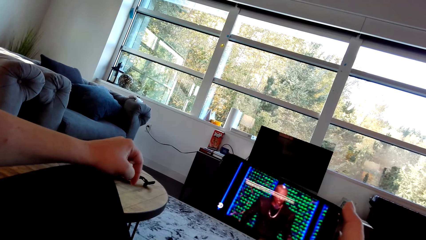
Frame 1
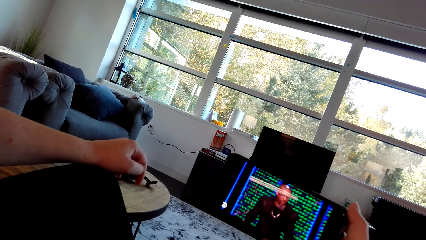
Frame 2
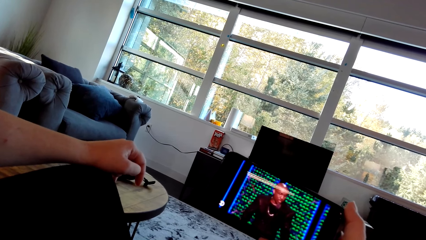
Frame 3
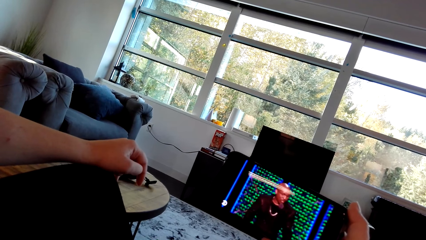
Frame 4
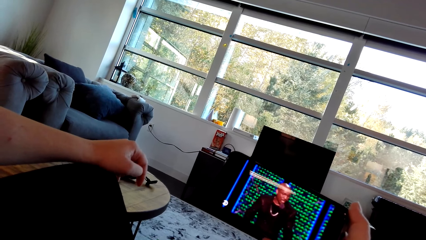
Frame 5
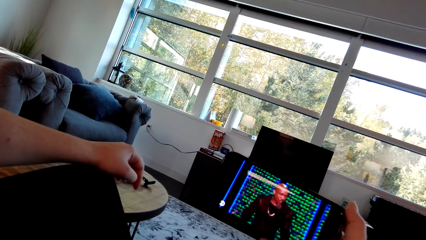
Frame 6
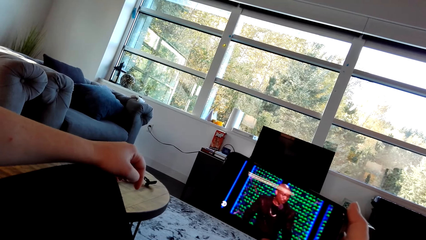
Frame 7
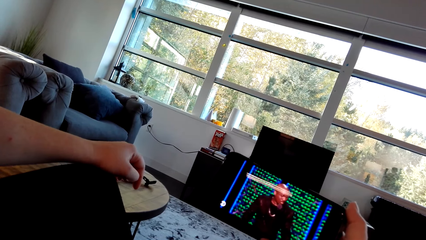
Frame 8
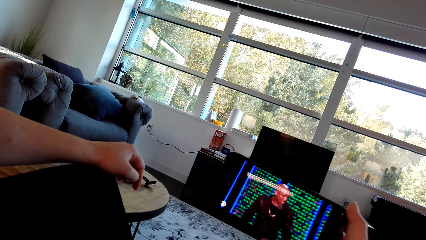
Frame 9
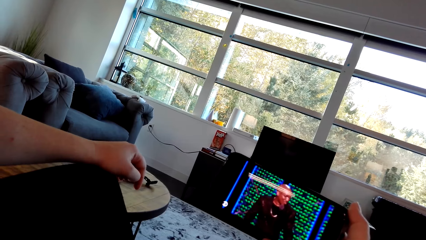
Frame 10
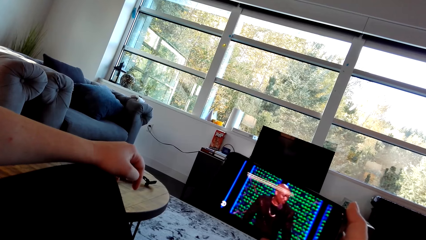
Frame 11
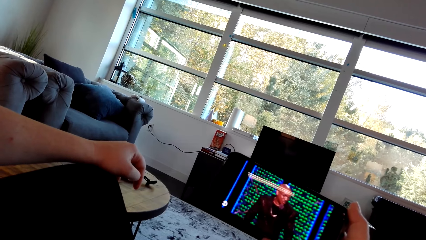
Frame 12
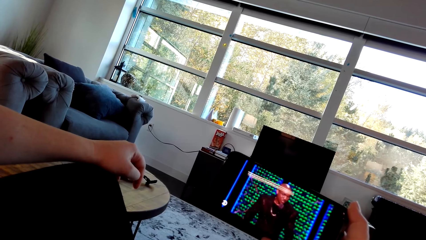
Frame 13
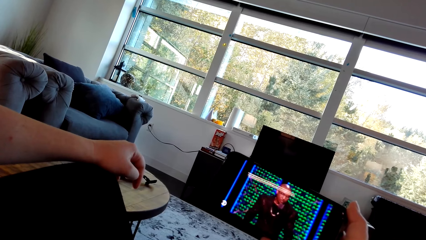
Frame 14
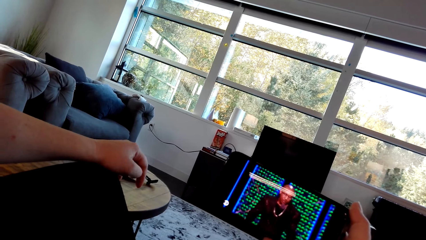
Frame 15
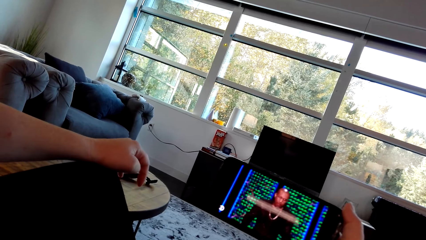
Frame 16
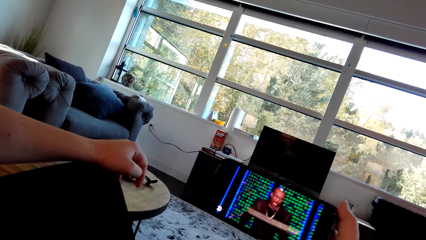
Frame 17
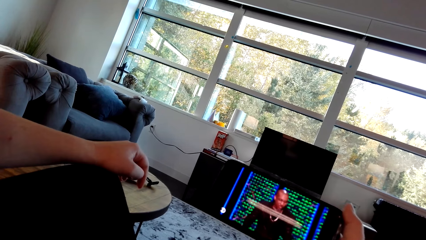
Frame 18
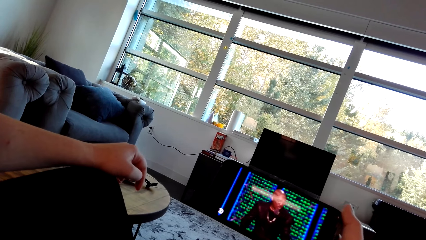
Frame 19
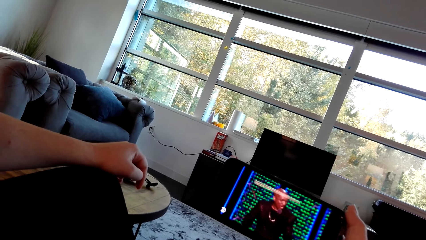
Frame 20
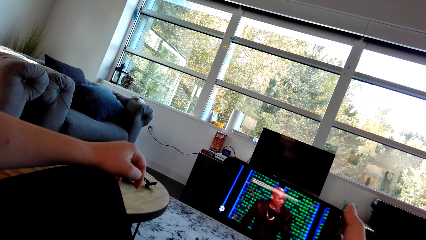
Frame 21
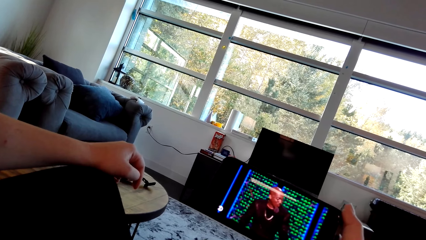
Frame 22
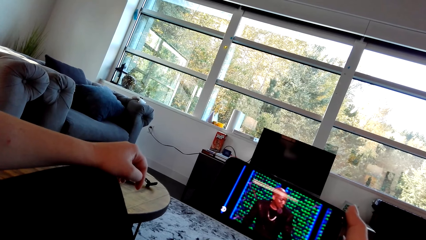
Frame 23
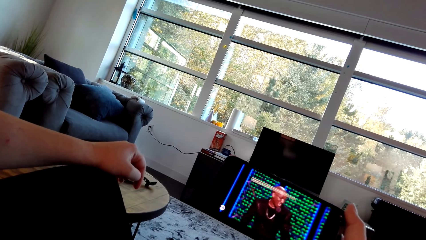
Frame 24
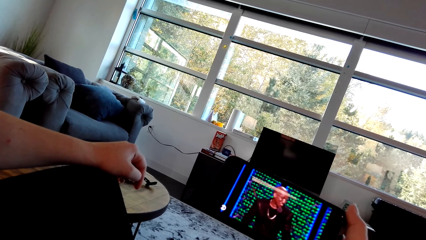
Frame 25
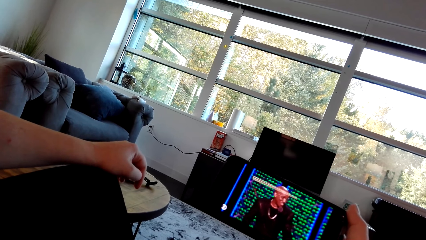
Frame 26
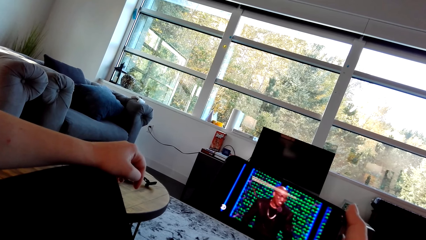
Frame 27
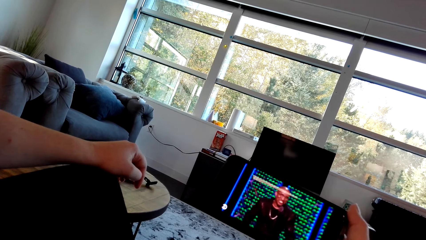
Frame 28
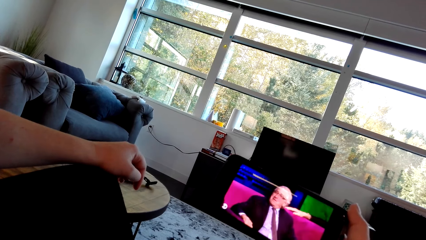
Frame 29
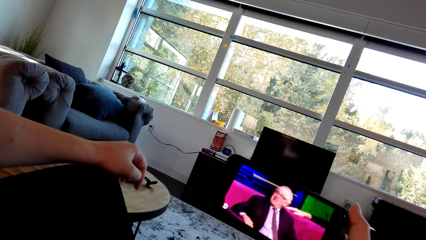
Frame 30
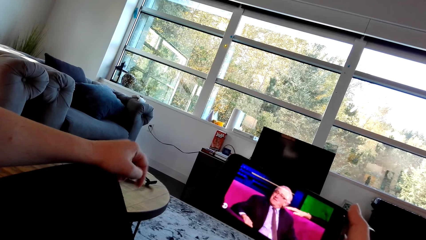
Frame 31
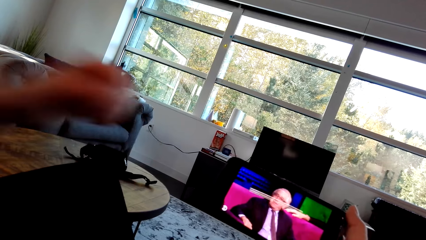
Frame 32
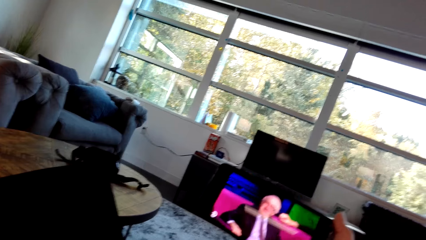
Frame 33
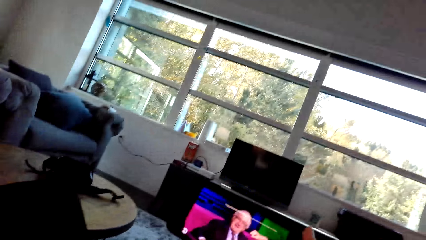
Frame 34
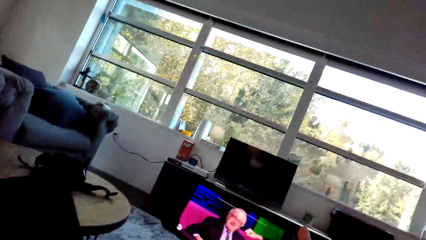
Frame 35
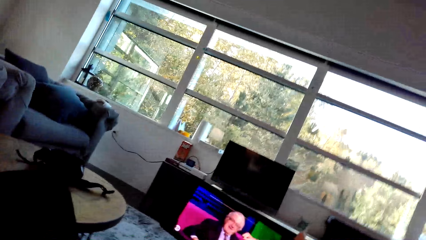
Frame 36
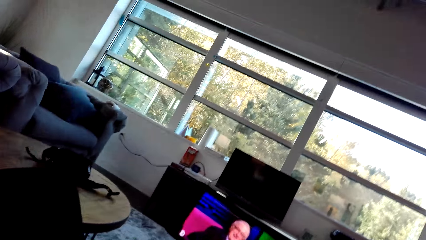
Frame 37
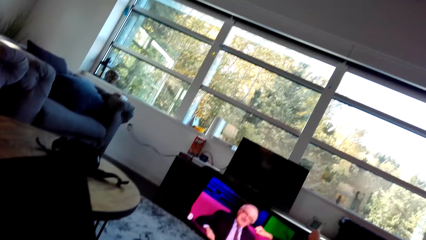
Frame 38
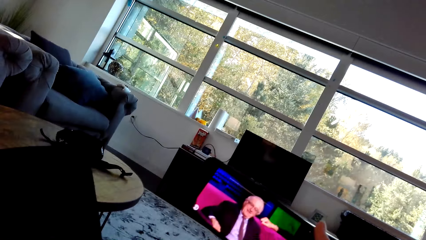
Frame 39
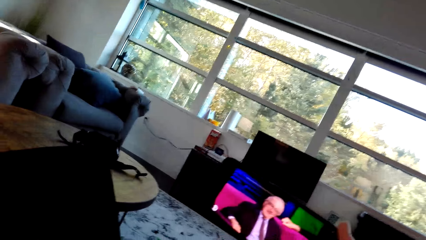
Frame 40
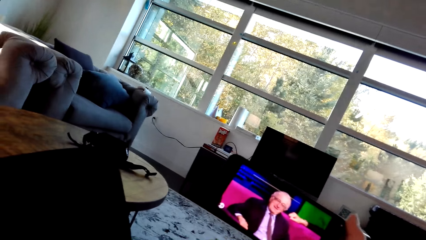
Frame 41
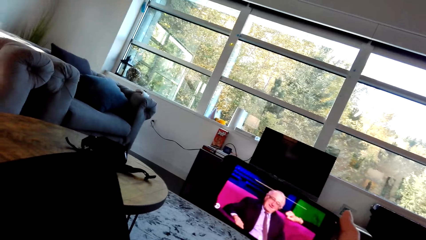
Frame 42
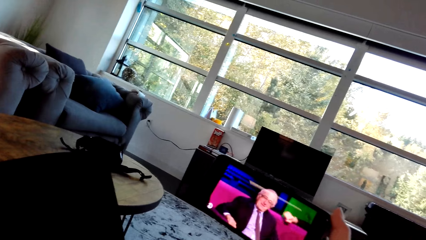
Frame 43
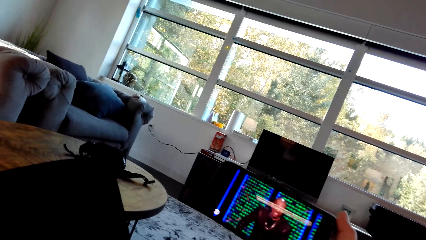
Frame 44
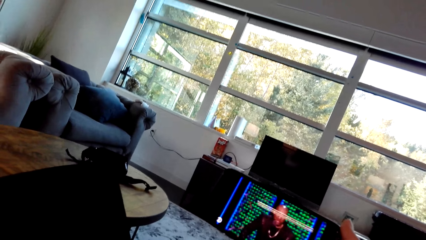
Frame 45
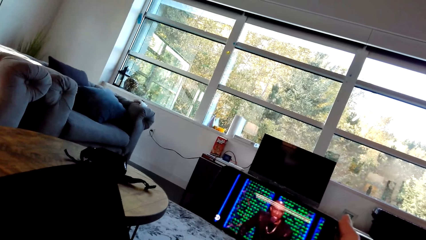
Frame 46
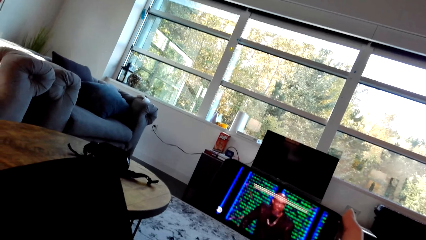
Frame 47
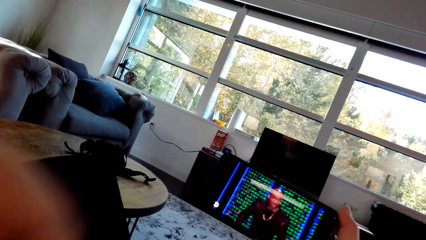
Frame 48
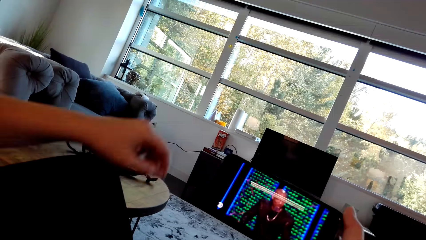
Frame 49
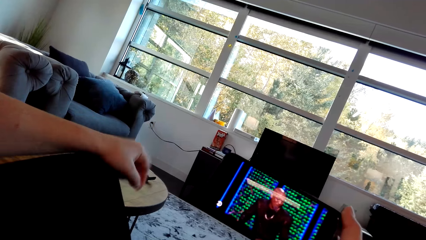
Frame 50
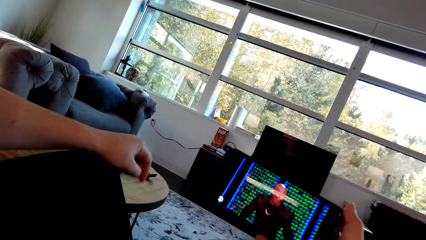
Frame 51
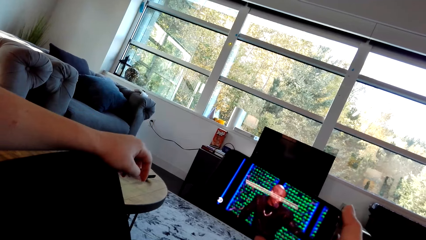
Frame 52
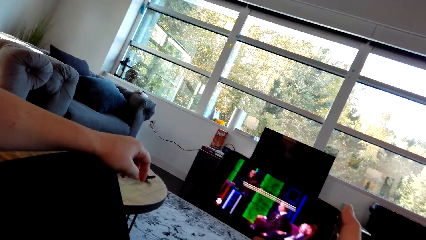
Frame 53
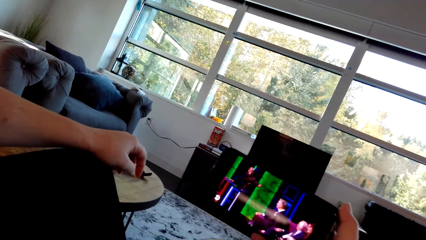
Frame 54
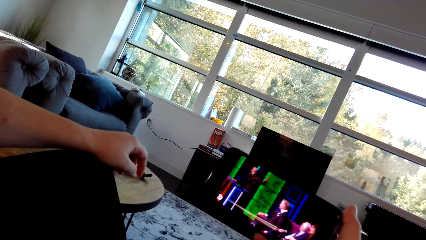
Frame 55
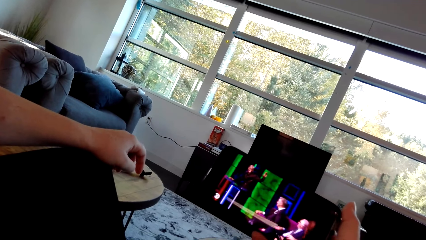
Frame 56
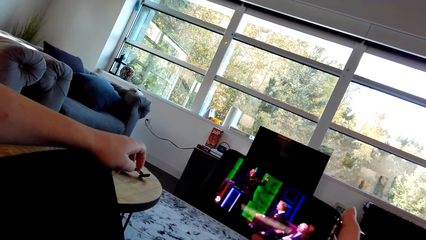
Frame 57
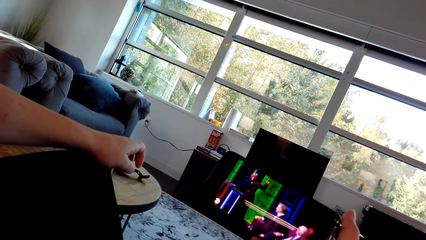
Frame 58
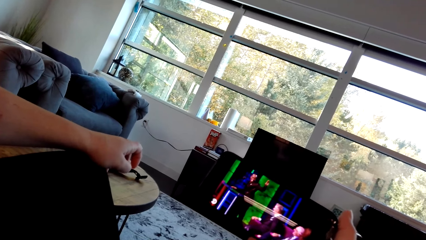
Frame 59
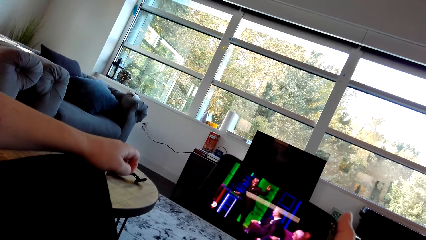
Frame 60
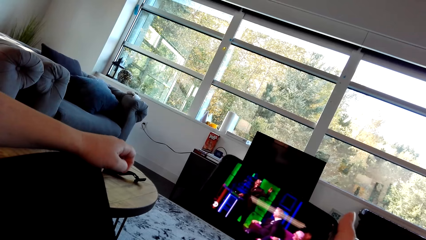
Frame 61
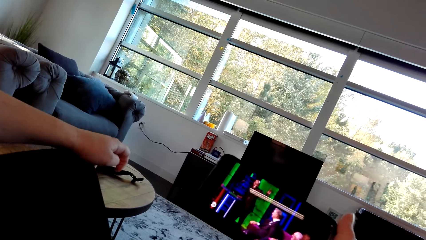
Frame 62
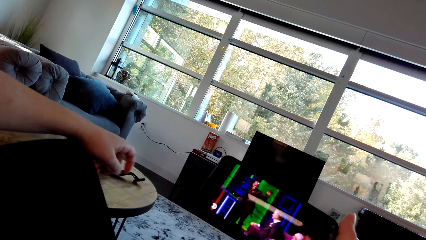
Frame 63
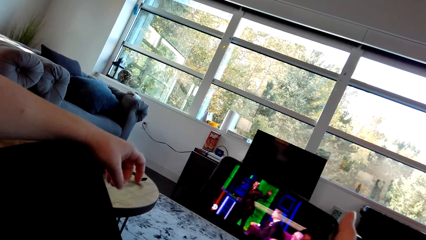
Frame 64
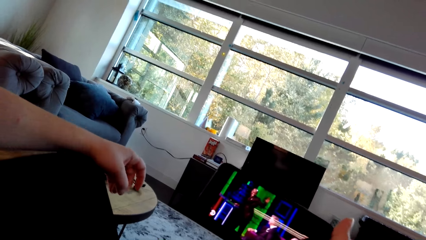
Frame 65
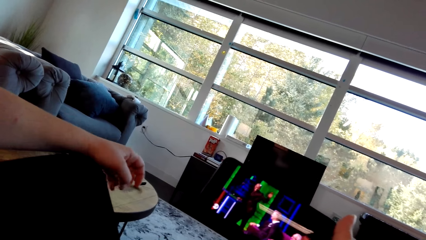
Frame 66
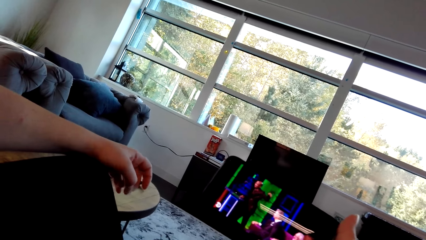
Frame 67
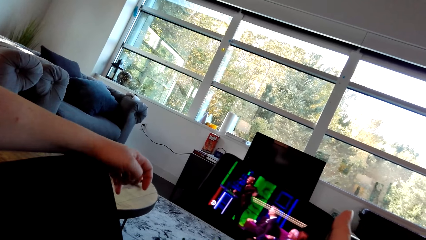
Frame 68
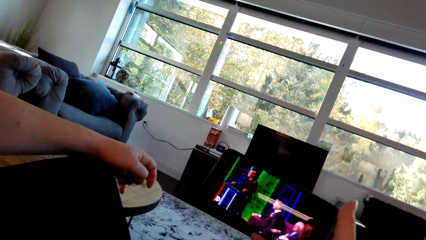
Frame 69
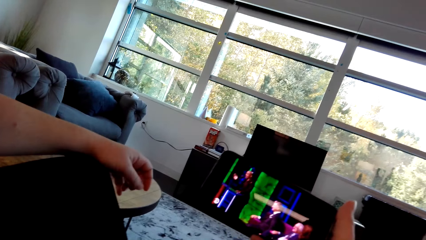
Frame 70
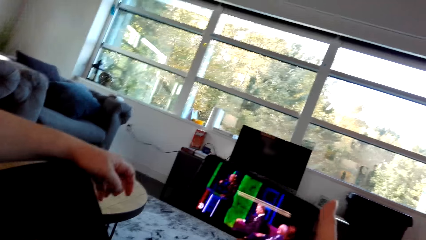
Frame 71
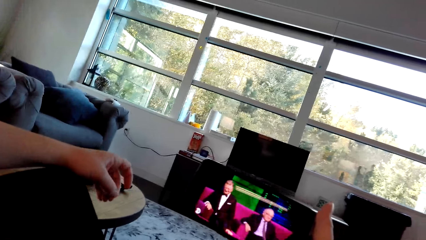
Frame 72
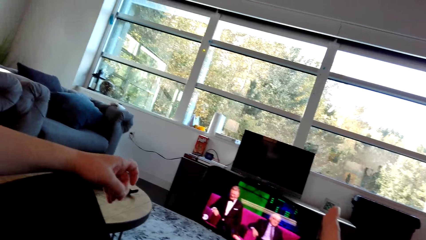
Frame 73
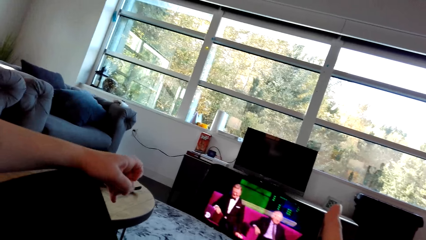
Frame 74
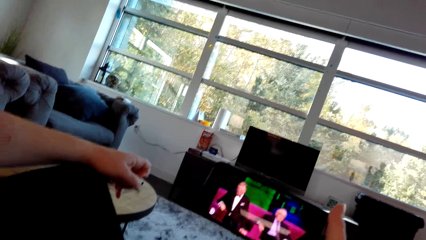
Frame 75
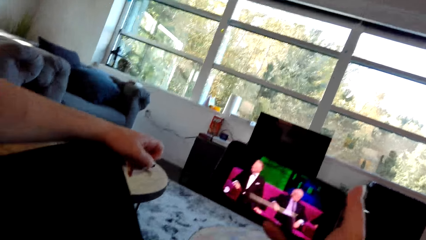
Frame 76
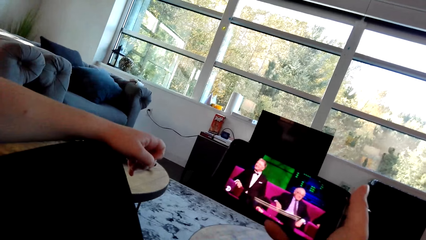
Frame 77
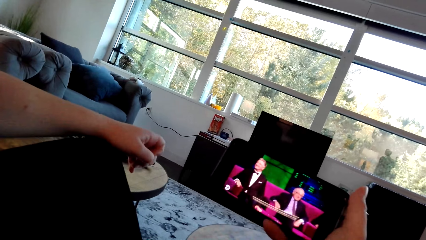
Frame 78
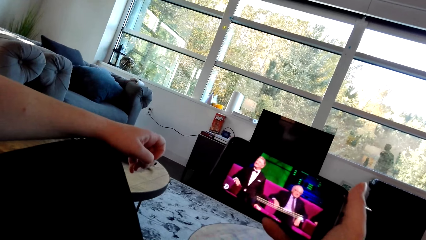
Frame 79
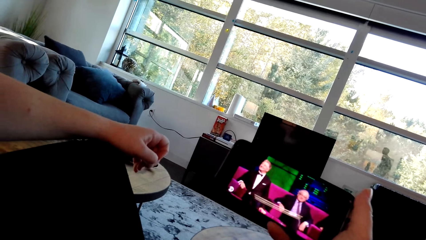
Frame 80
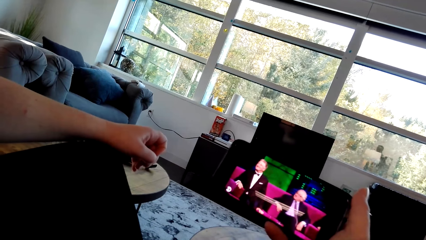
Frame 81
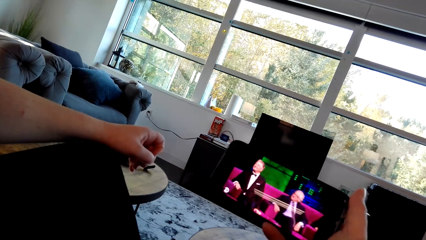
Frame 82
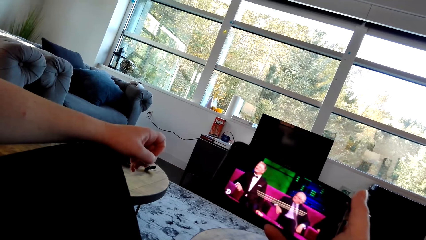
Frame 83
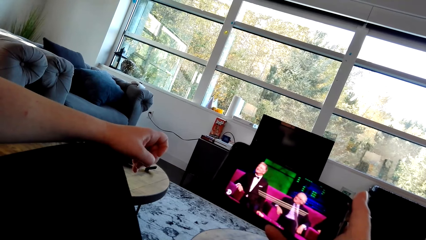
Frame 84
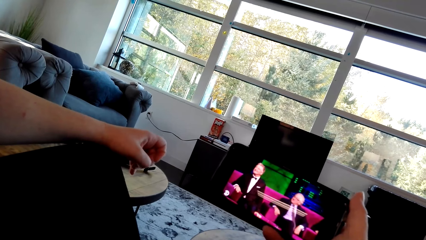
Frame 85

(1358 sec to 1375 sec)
A person lifts a hand. The person touches something. The person adjusts a hand and rubs fingers.
